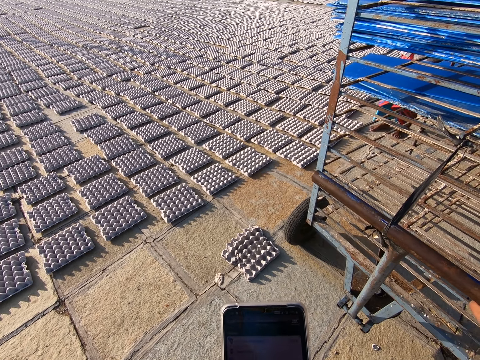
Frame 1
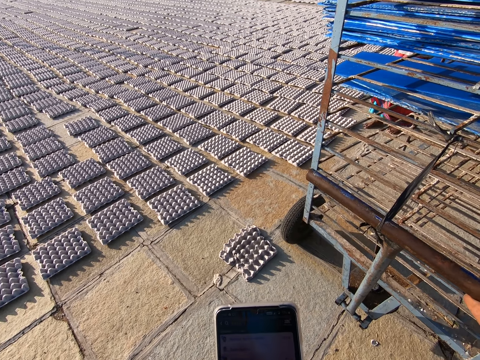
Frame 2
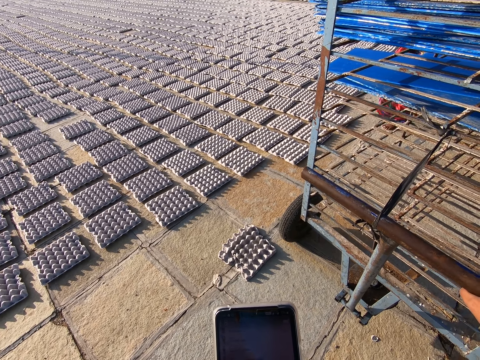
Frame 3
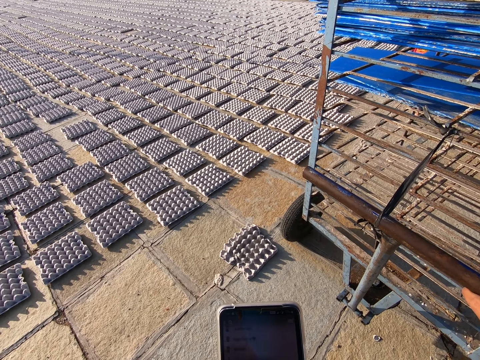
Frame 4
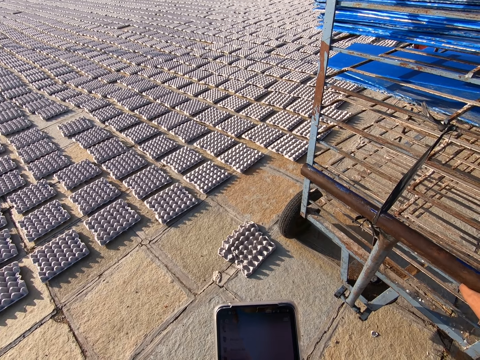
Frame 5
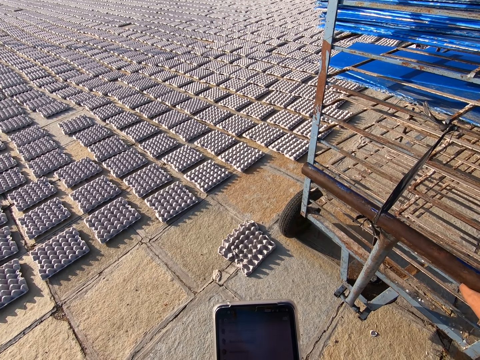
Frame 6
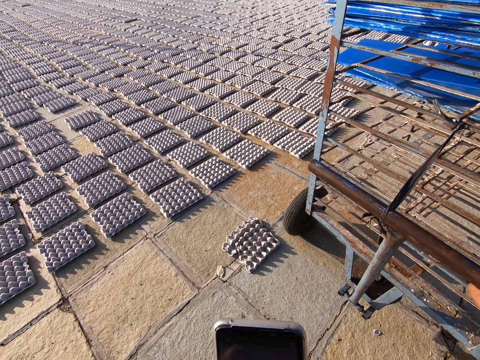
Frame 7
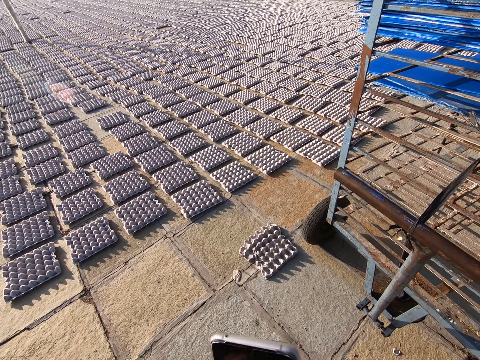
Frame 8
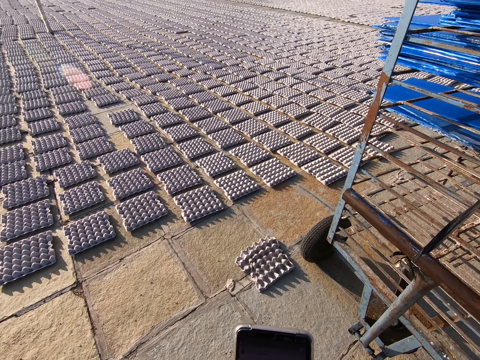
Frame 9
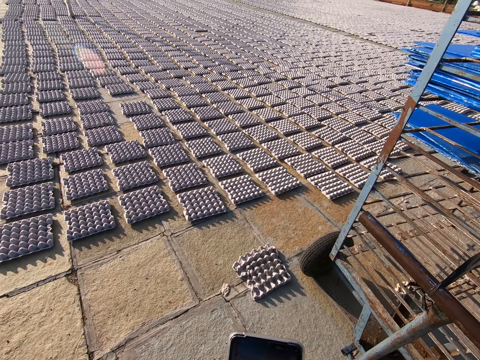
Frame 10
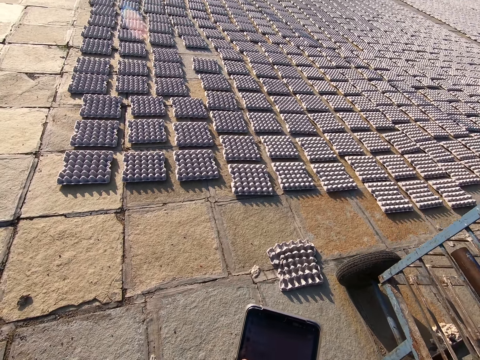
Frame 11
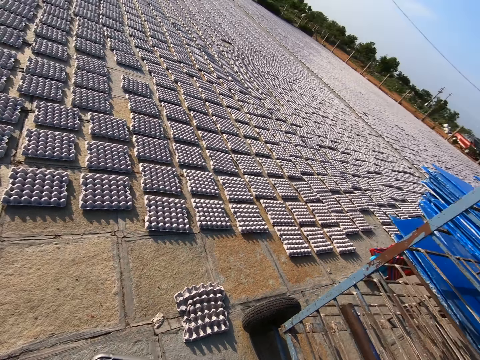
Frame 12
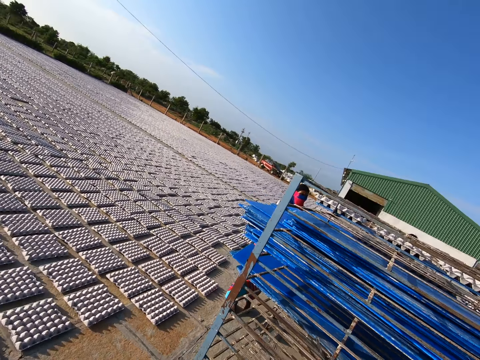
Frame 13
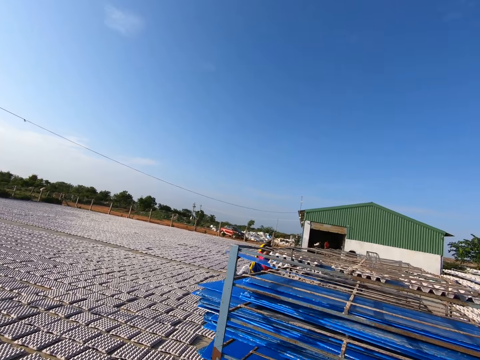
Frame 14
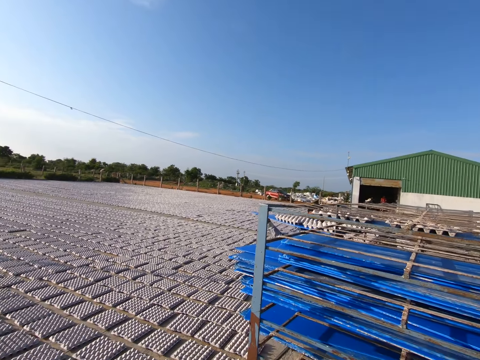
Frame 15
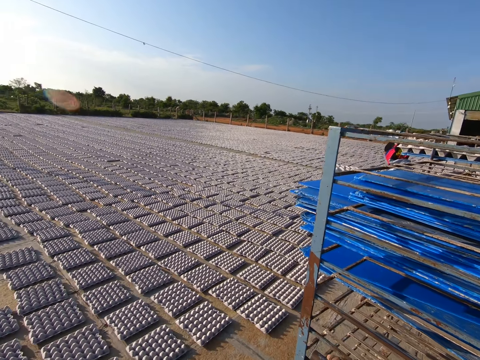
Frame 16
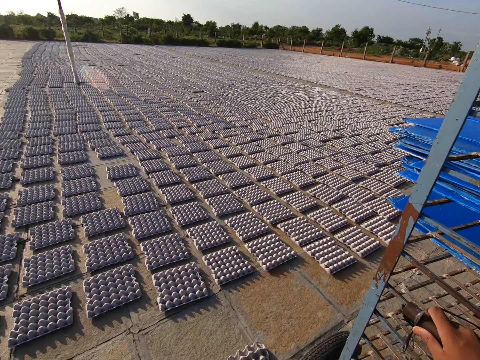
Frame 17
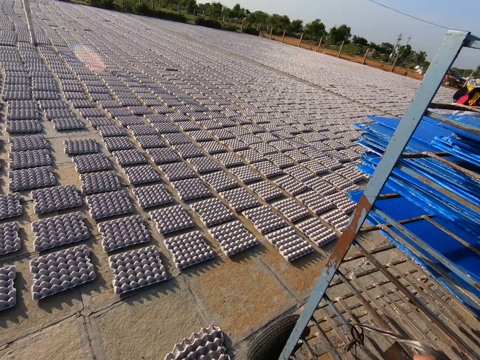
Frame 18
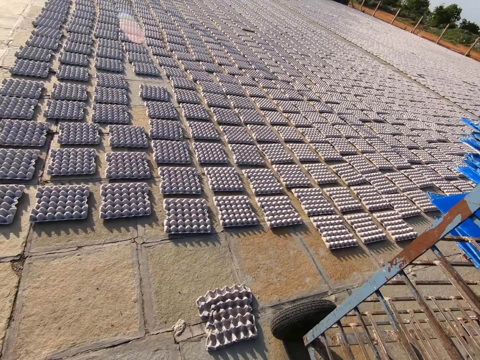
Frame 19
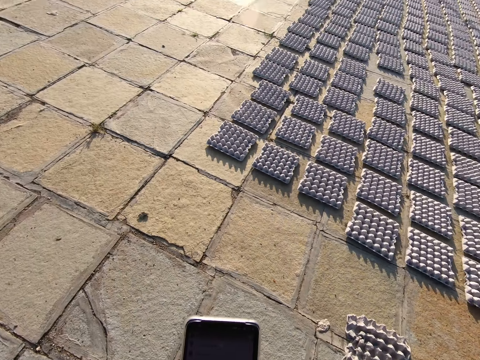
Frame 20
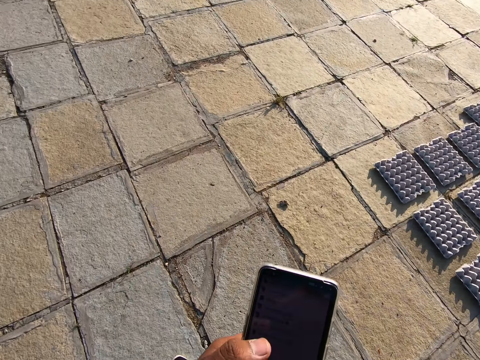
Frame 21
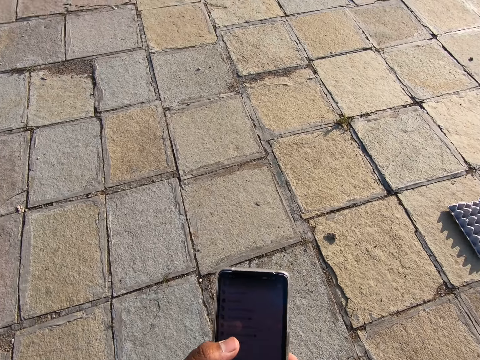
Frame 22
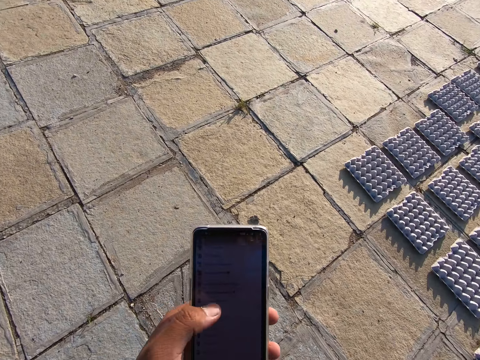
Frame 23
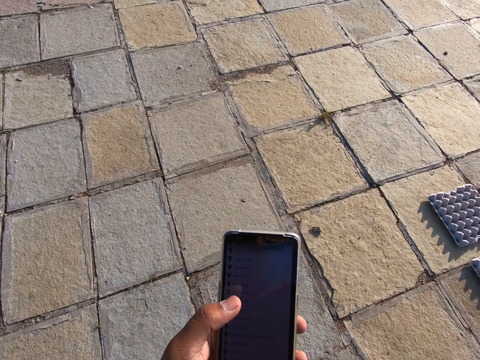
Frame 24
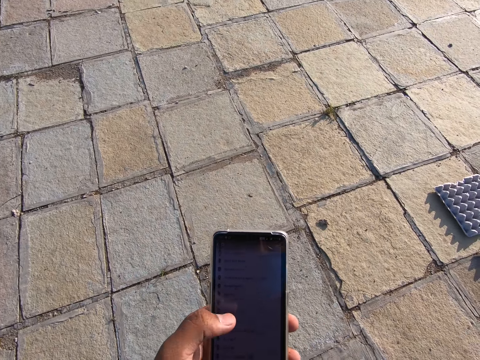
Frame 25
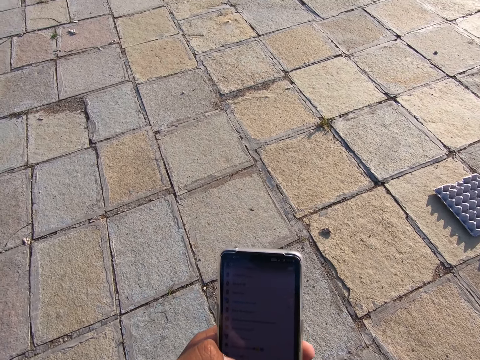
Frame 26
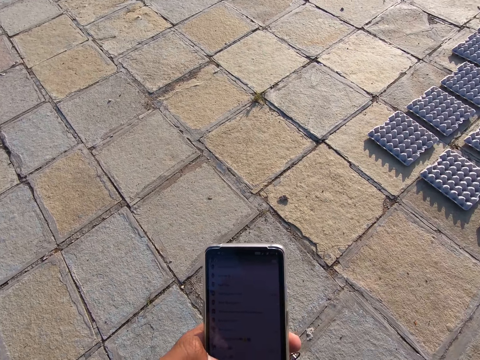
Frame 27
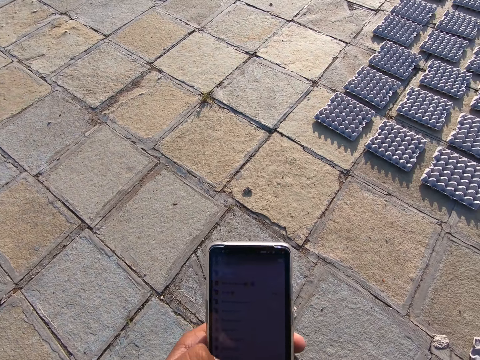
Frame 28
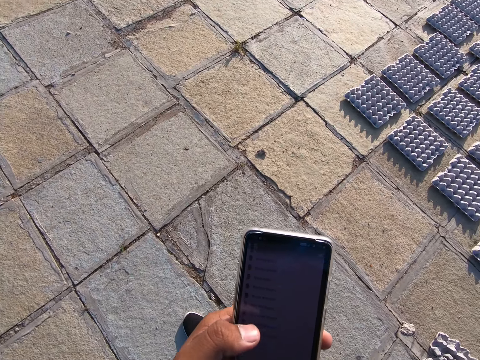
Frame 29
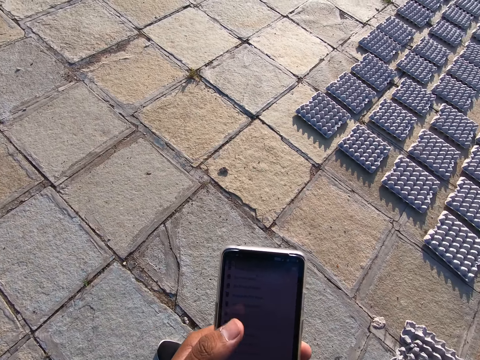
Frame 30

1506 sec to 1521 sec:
The man picks a tray of crates from the trolley with both hands. The camera wearer looks around. He operates the phone with his left hand.

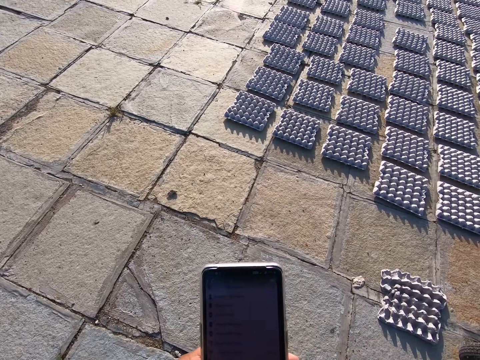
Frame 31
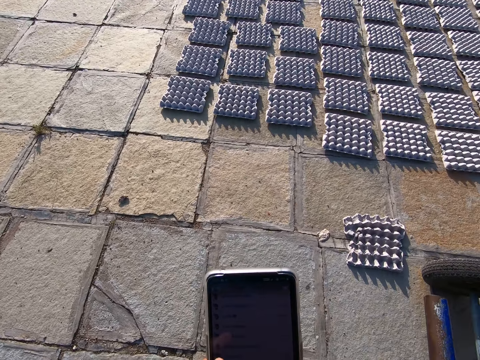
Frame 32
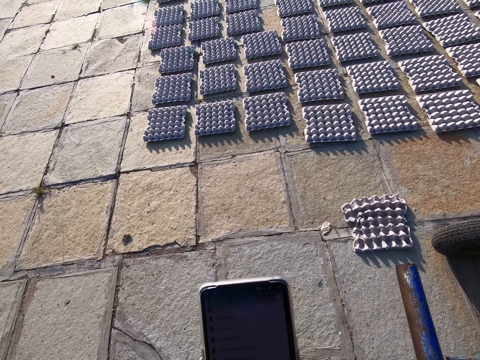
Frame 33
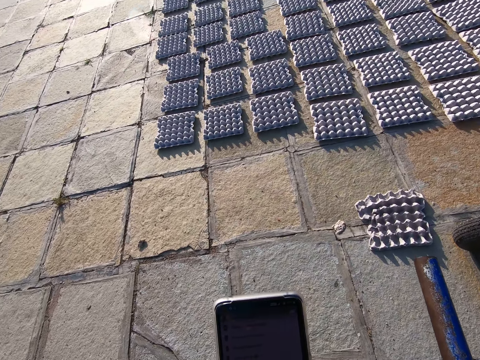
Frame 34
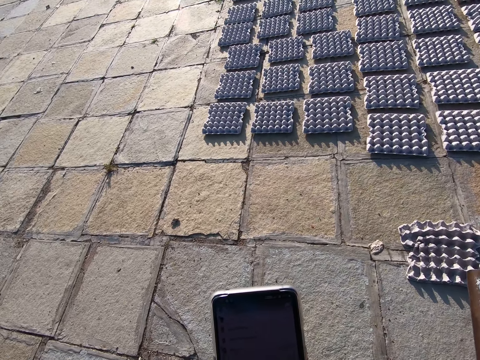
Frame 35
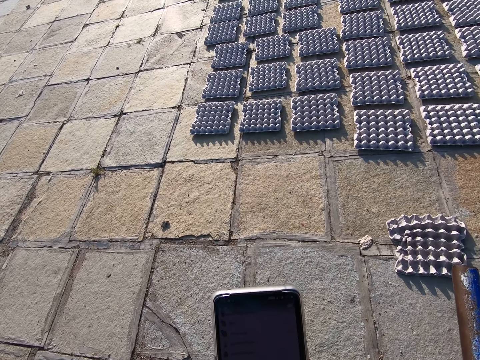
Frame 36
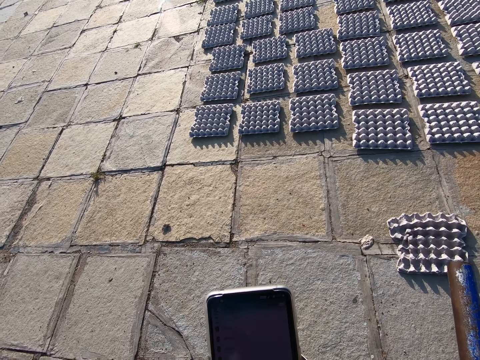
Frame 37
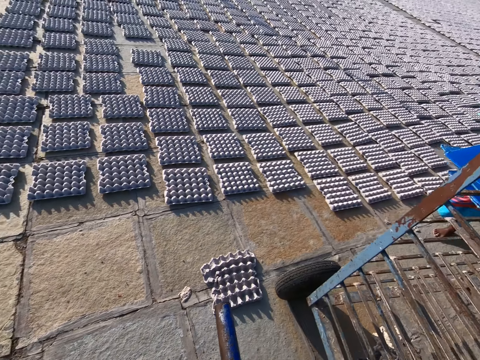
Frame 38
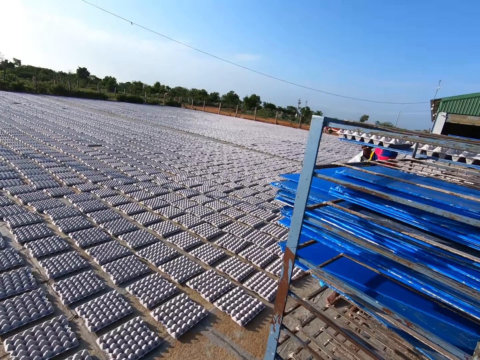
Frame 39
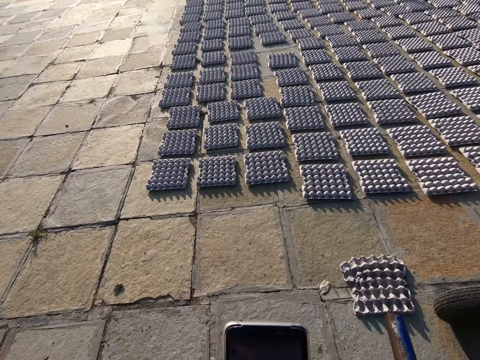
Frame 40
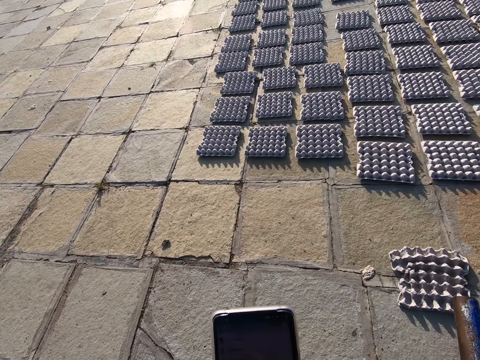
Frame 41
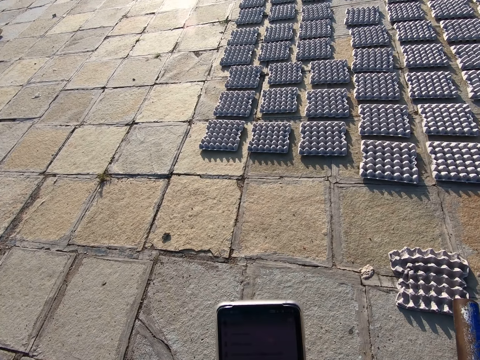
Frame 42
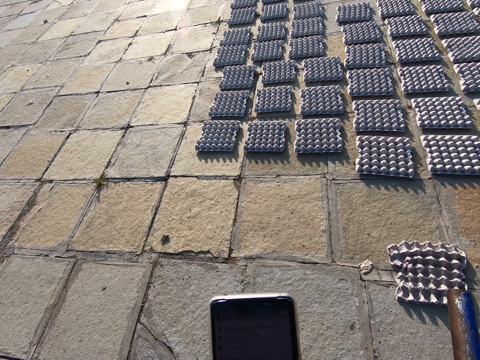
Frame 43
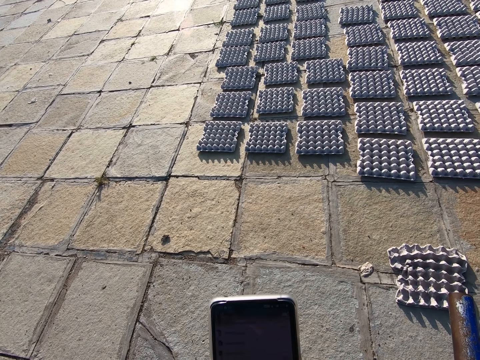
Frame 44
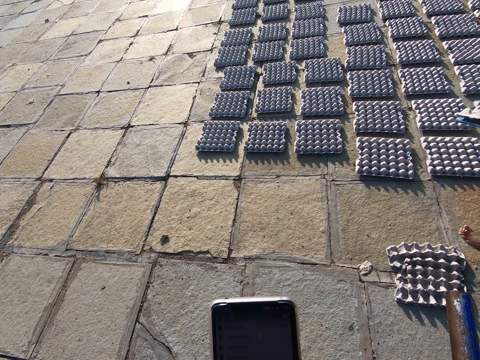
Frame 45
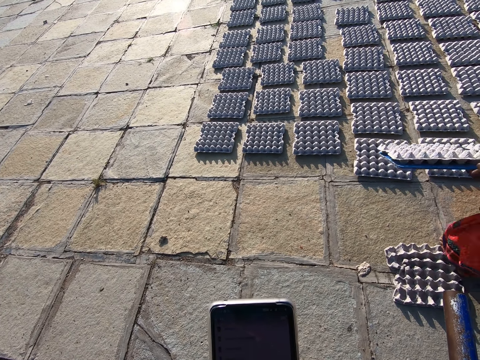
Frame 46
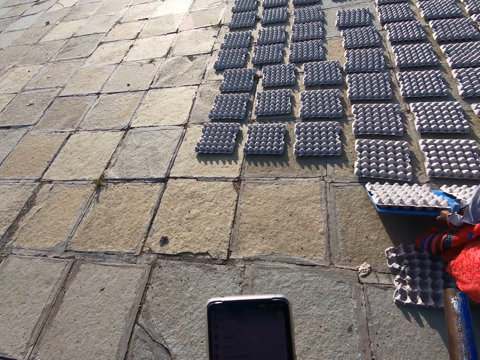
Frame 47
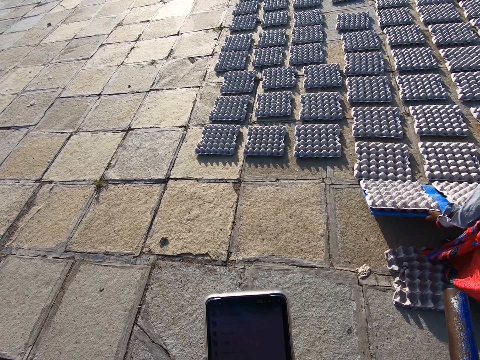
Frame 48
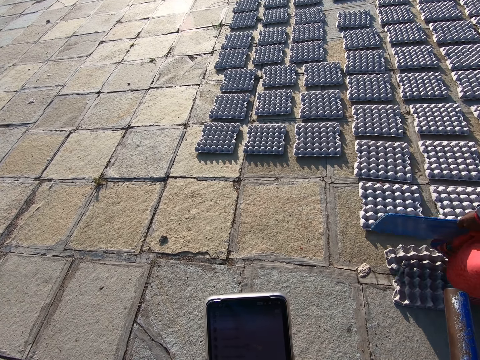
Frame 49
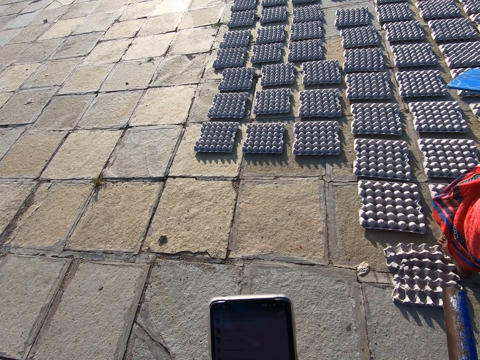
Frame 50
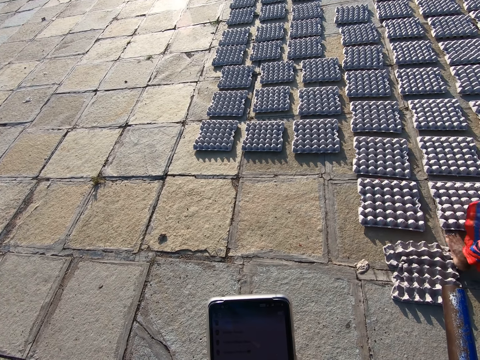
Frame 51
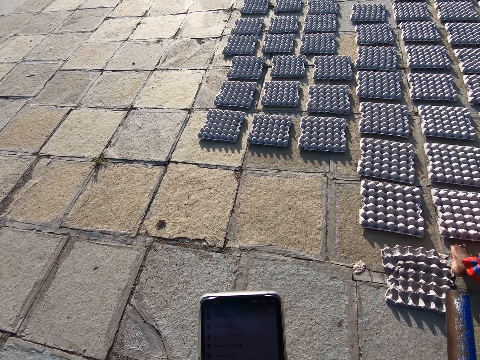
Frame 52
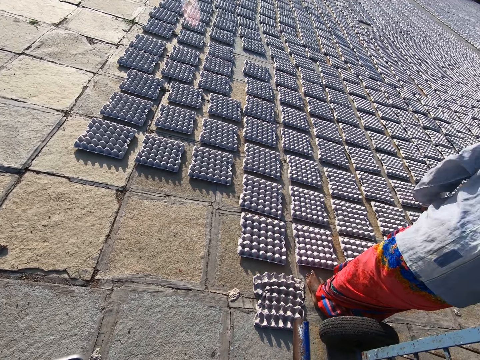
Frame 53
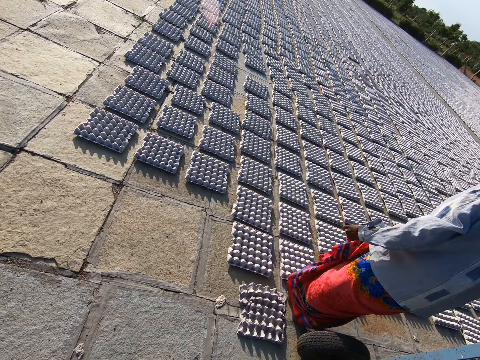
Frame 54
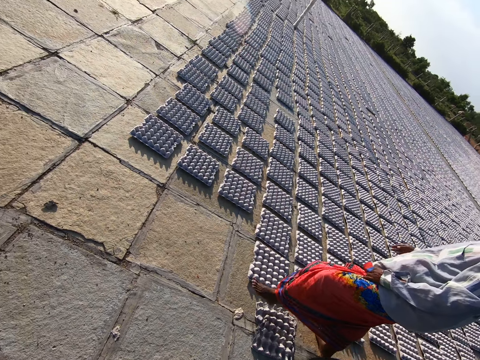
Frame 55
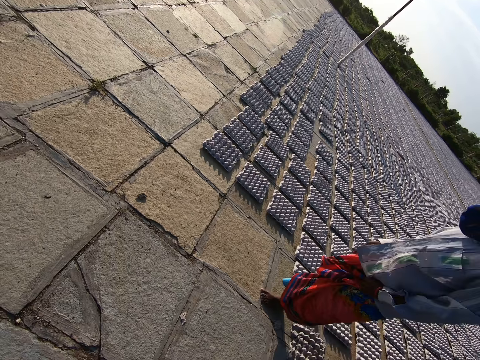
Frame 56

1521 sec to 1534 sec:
A man picks a tray of crates from the trolley with his right hand. The camera wearer looks around. They operate a phone. The man drops a crate. The man places the crates from the tray in both hands on the ground. The camera wearer operates the phone. They look around.
